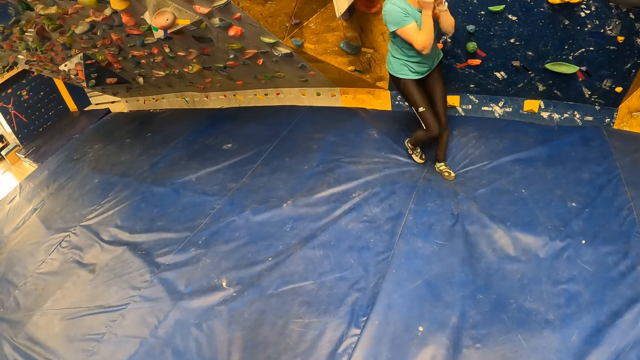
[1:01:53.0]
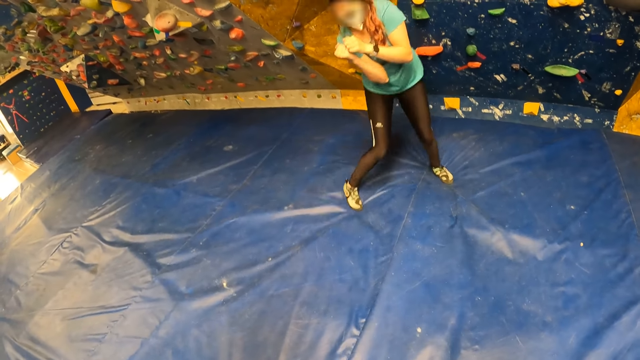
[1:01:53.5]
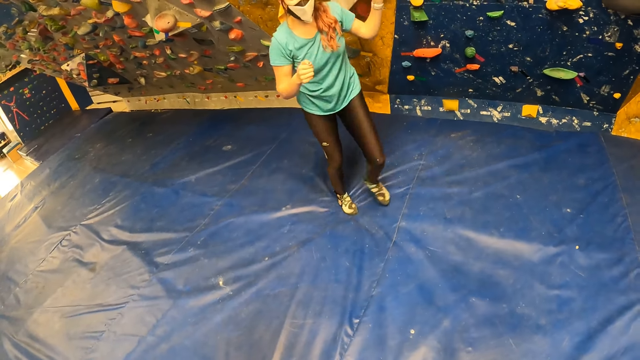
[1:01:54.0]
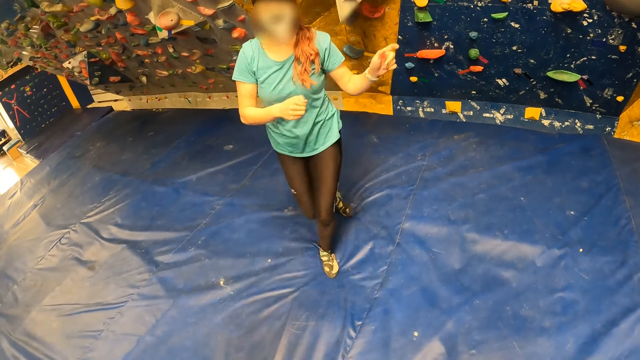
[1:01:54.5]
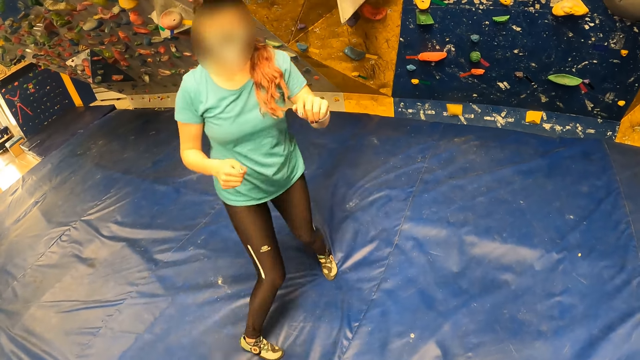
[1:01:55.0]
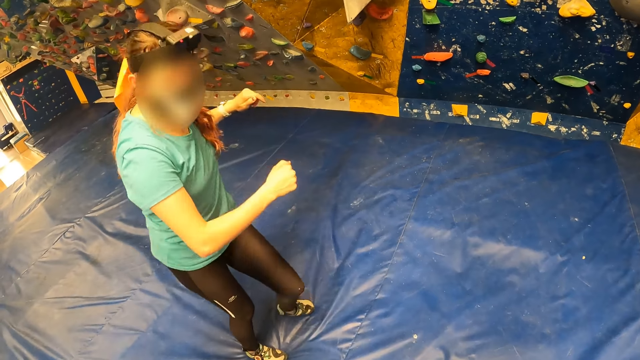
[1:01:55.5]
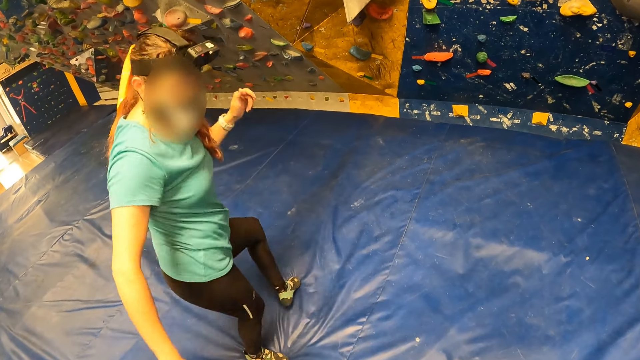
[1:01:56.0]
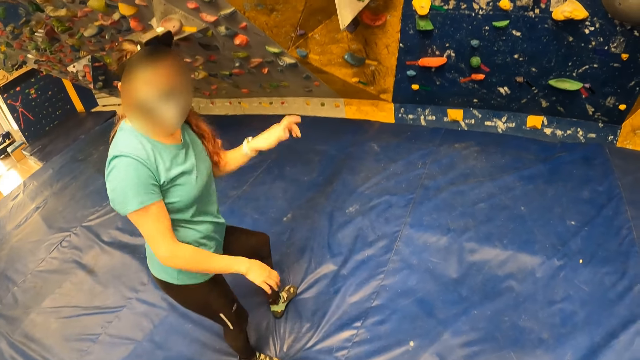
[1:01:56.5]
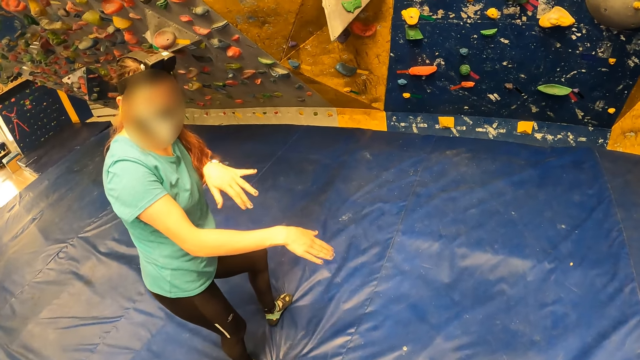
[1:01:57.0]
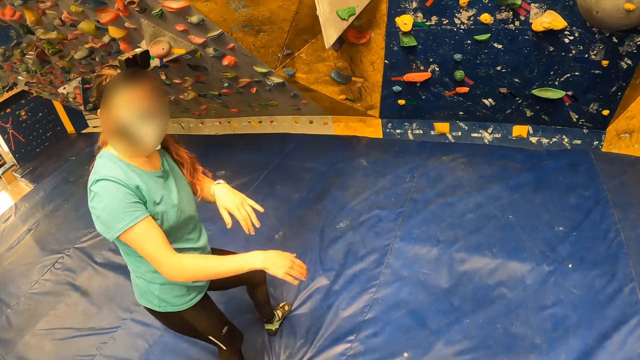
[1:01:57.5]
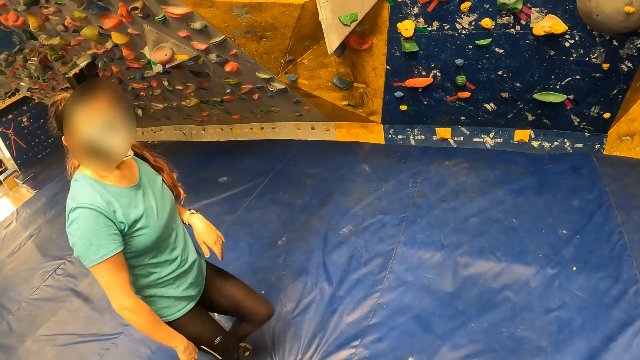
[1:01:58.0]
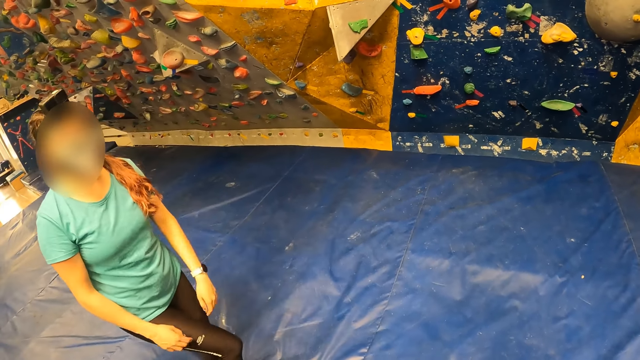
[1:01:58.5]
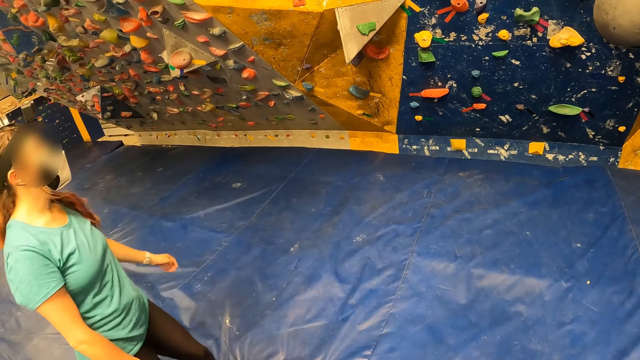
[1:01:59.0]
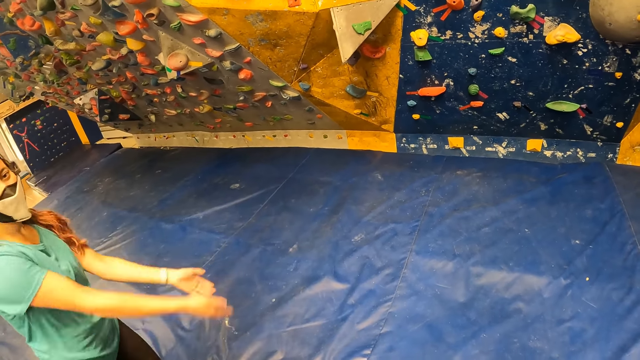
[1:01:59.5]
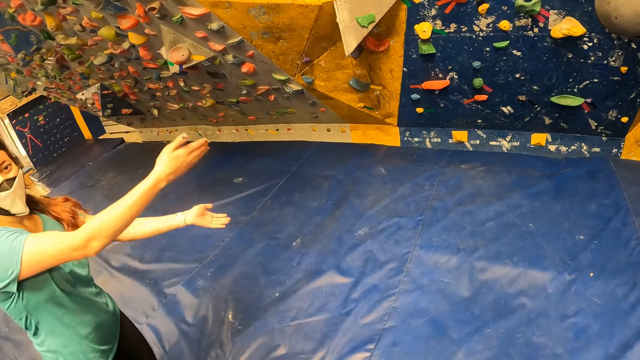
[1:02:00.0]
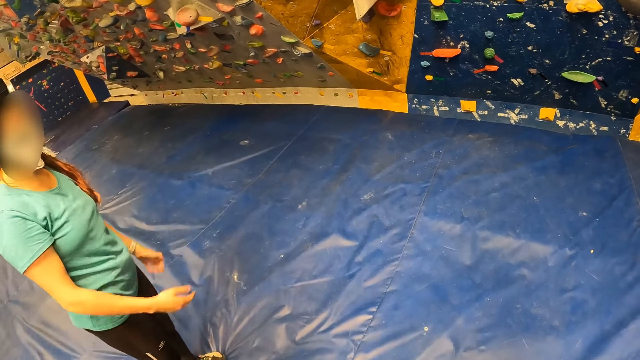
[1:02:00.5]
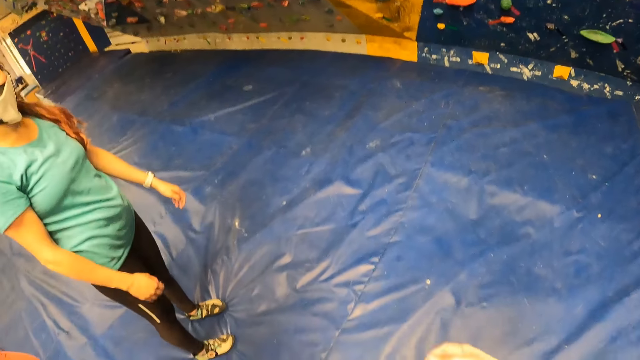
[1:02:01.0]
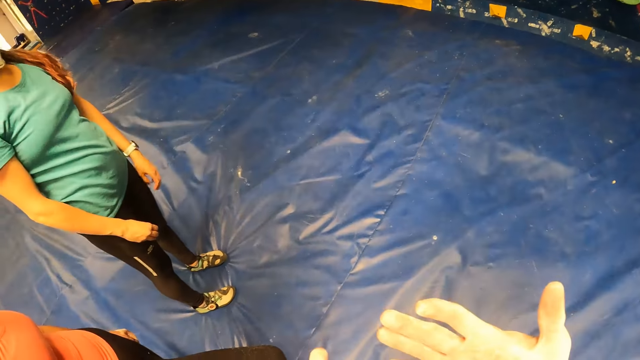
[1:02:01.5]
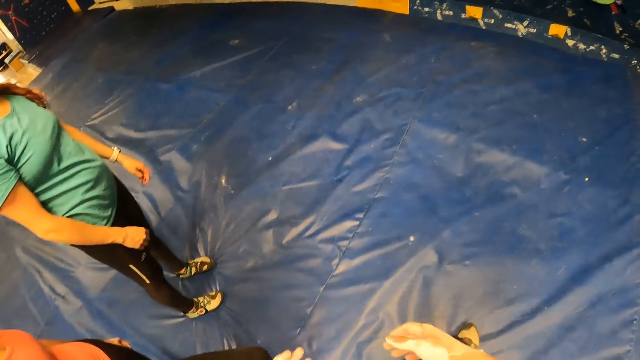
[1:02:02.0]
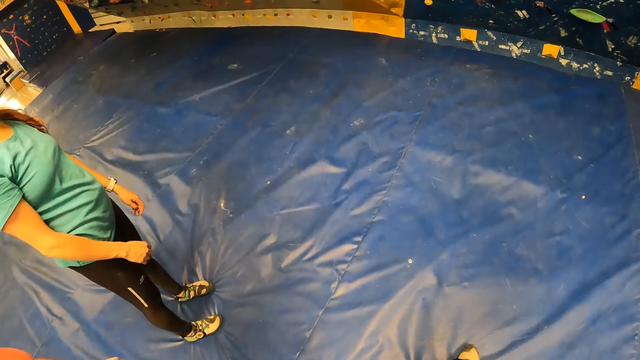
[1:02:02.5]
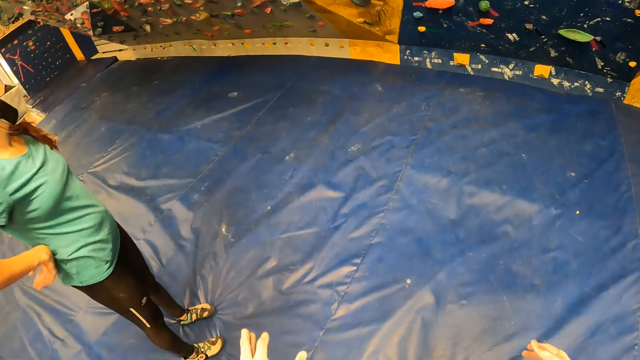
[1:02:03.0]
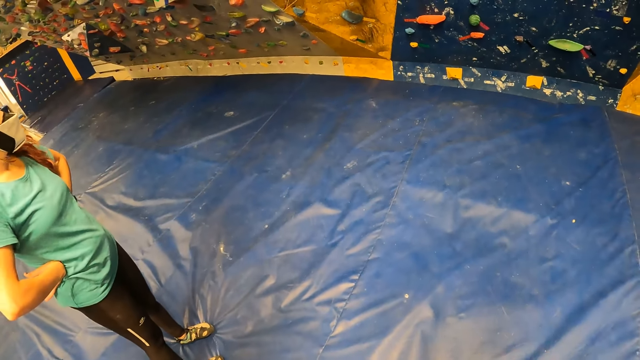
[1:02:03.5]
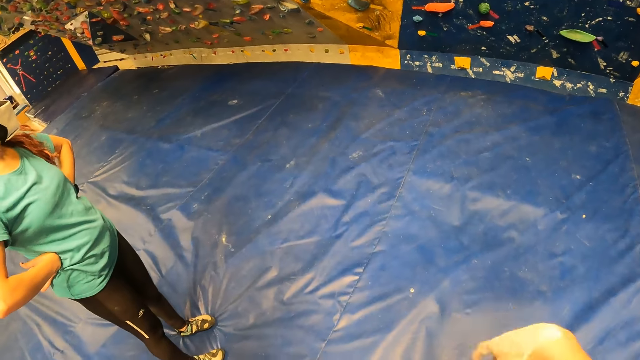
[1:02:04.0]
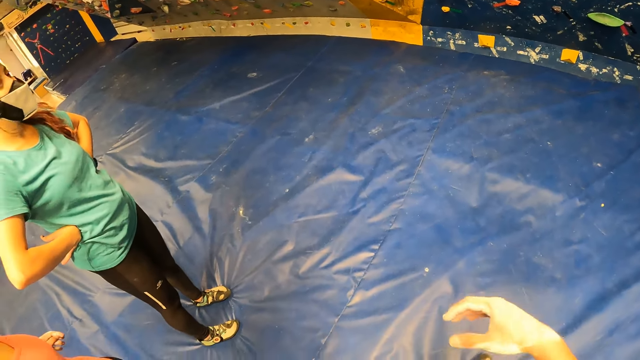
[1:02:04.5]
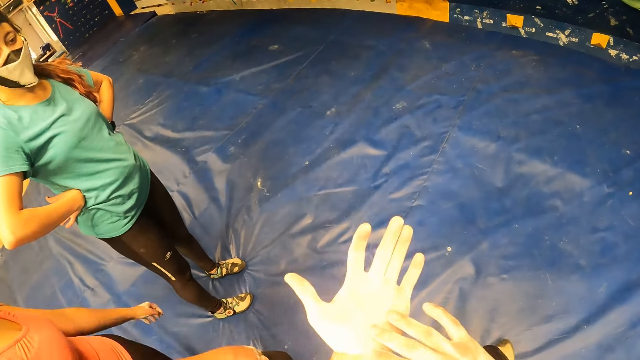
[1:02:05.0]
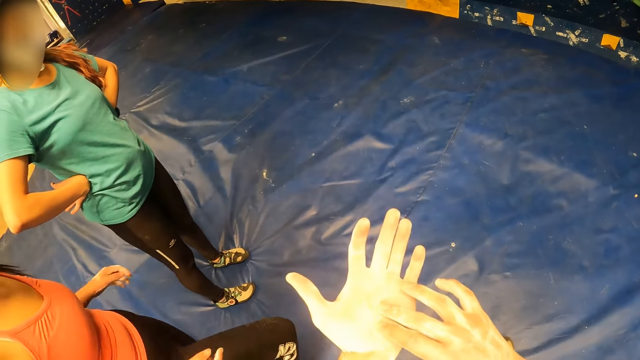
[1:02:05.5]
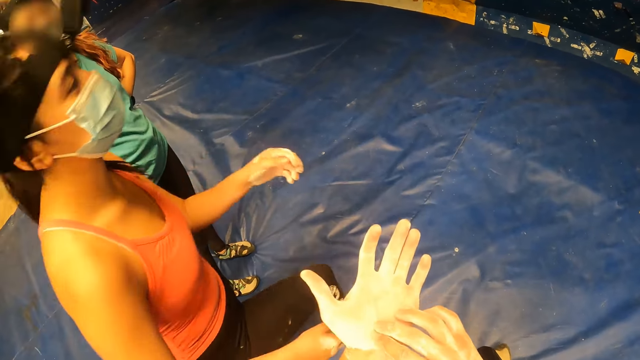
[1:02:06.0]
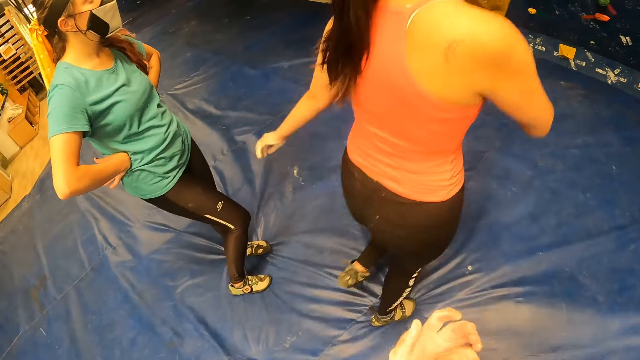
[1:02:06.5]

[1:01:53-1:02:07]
The camera wearer interacts with a woman. The woman explains. The camera wearer looks at the woman. She looks at the hands and moves the hands. She touches her left hand with her right hand. She looks at the hands.

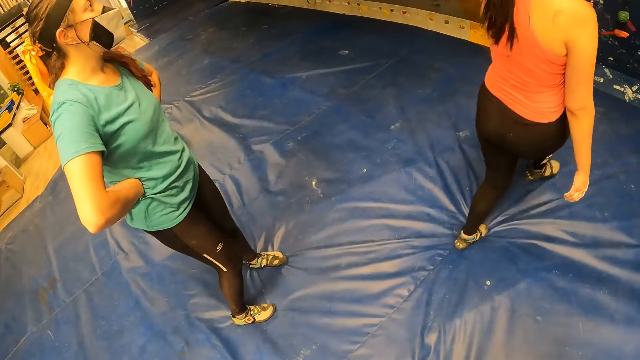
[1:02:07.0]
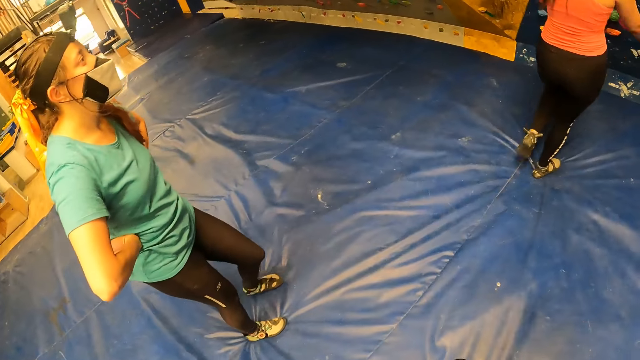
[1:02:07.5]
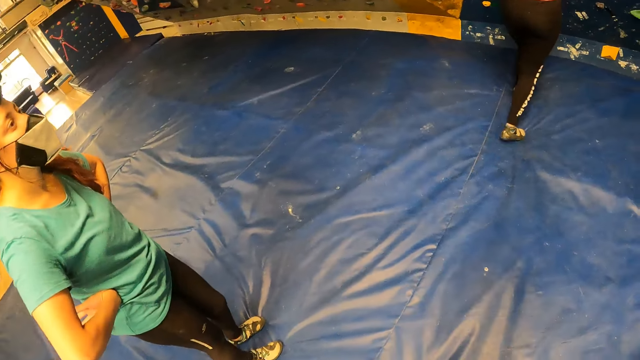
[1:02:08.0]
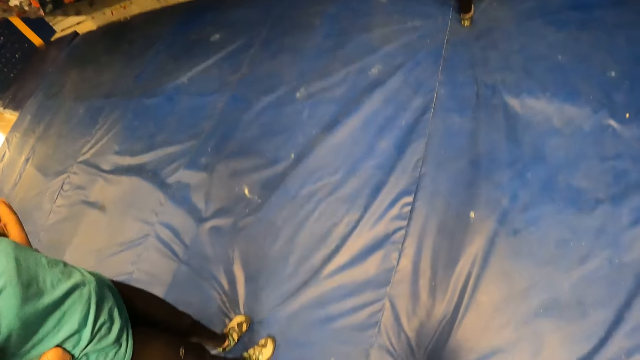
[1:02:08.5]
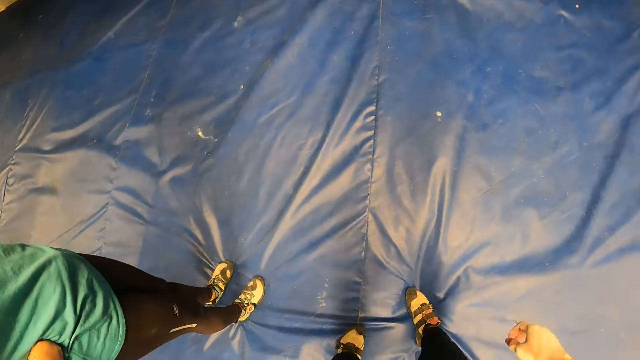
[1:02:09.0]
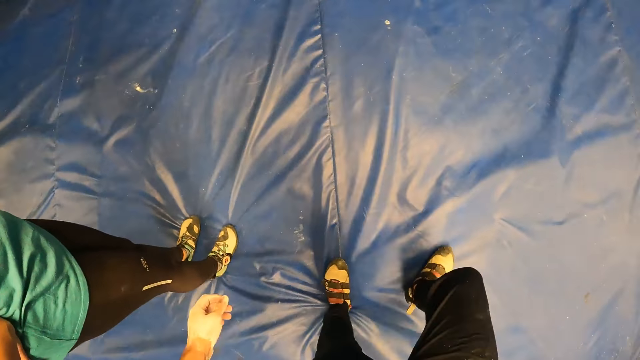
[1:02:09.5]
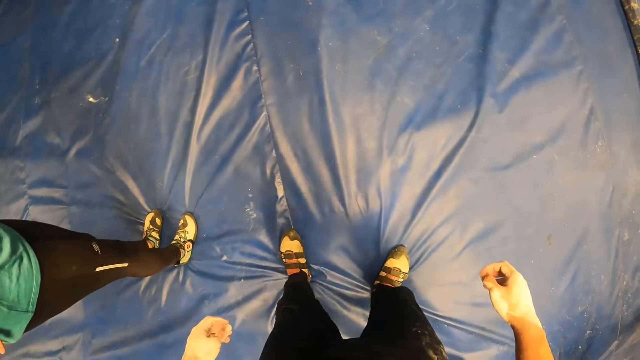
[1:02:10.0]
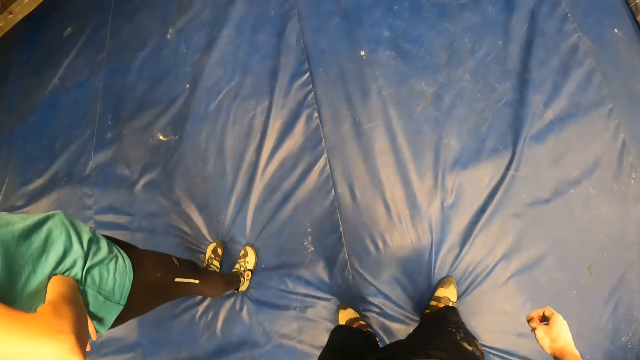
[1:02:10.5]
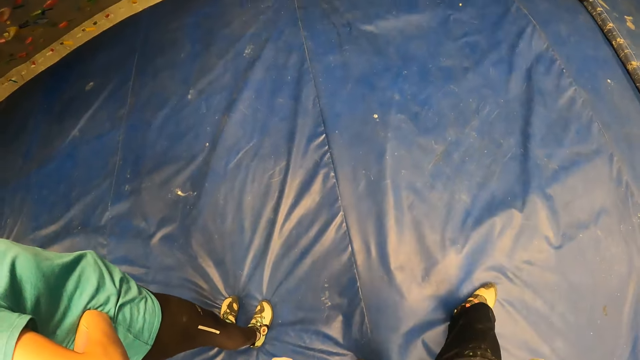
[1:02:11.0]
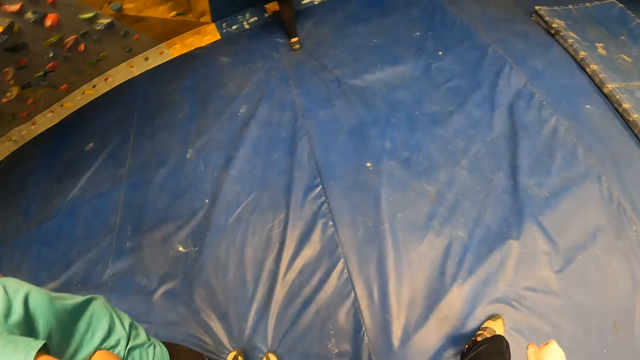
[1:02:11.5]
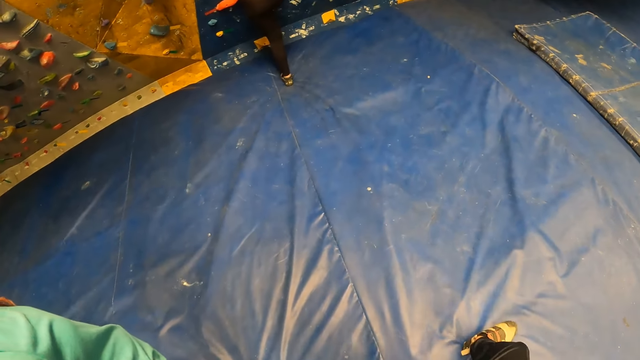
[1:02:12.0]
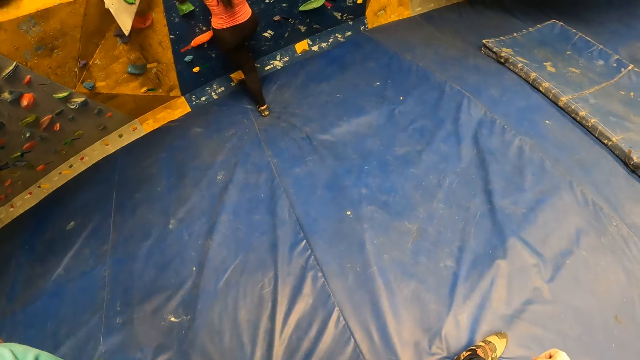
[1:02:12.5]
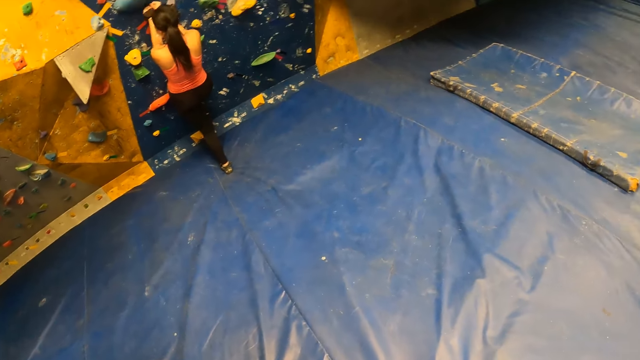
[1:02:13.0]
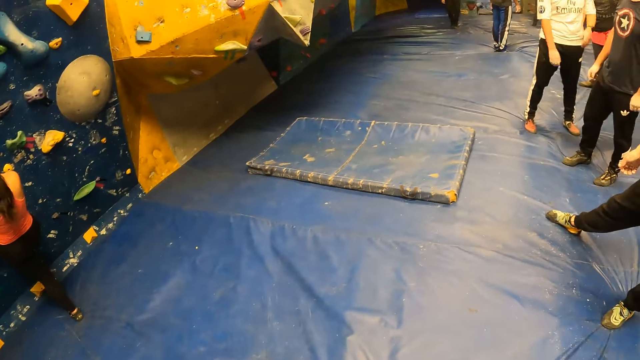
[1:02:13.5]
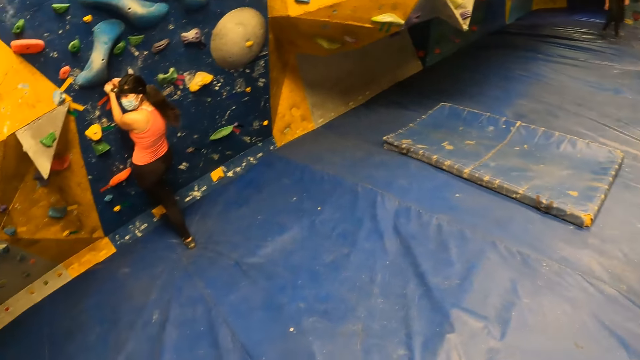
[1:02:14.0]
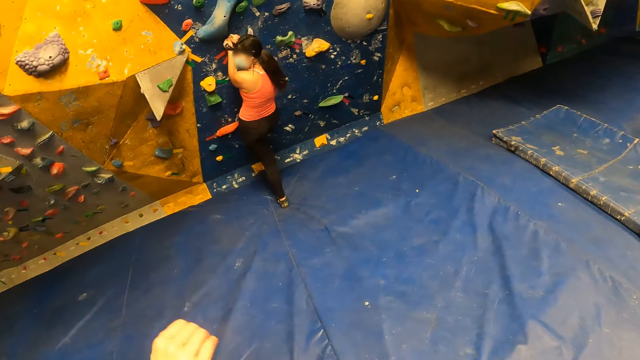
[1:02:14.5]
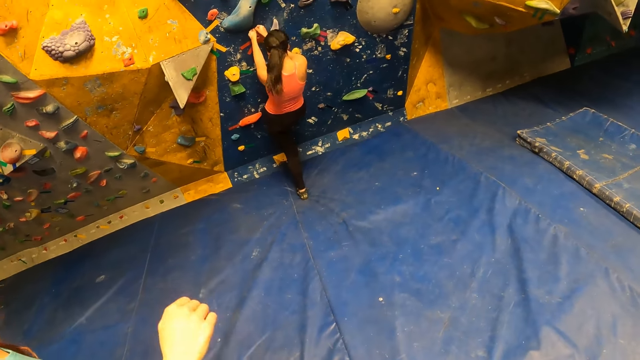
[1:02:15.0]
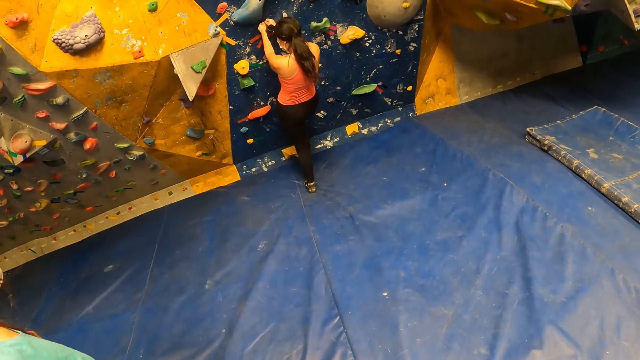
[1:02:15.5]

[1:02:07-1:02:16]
The camera wearer looks around. A woman climbs the wall with both hands. The camera wearer looks at the woman.
